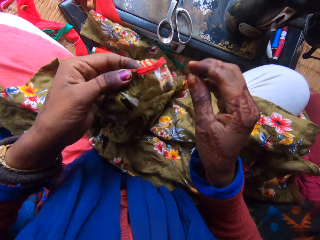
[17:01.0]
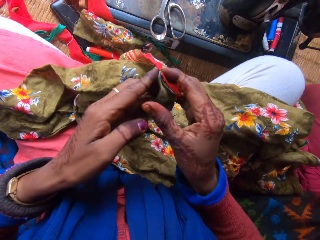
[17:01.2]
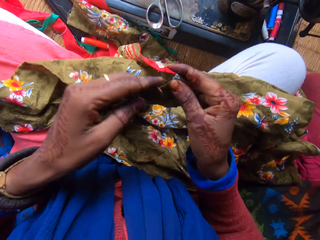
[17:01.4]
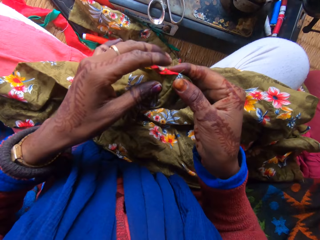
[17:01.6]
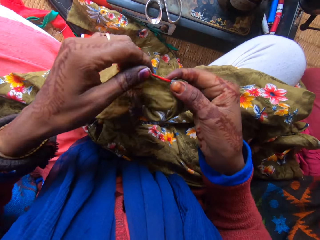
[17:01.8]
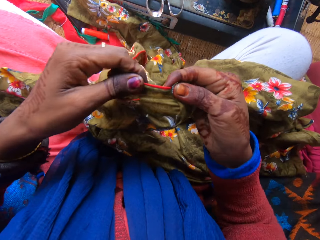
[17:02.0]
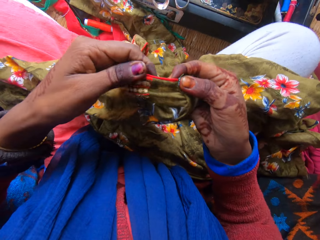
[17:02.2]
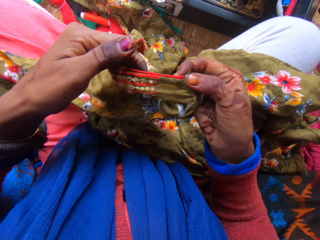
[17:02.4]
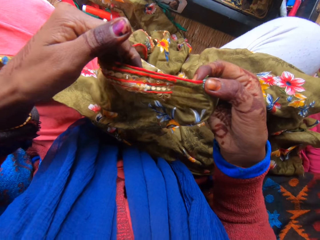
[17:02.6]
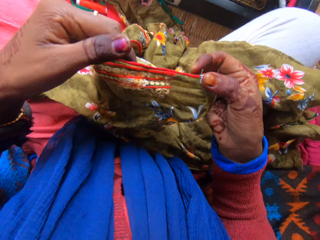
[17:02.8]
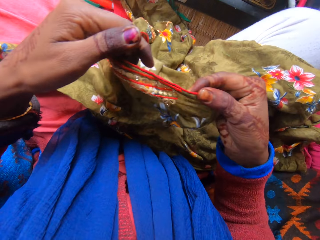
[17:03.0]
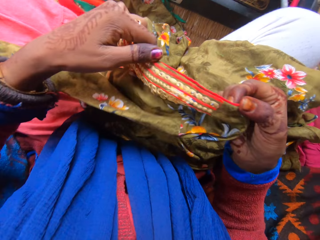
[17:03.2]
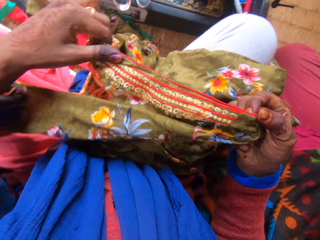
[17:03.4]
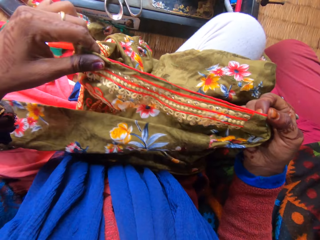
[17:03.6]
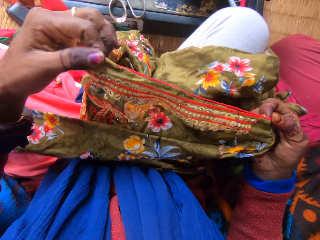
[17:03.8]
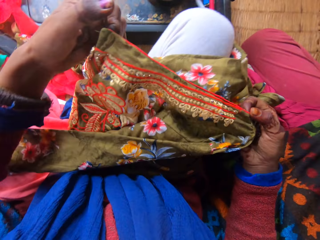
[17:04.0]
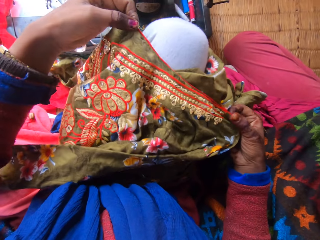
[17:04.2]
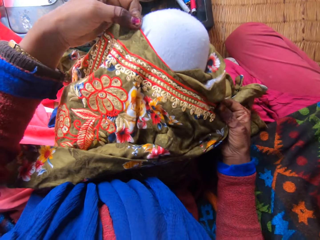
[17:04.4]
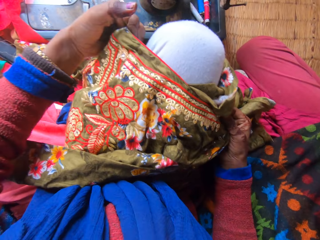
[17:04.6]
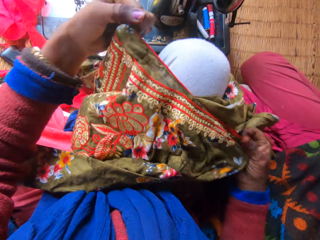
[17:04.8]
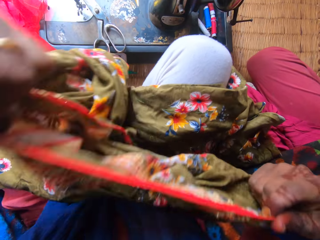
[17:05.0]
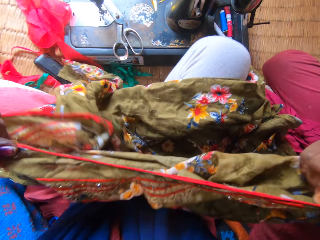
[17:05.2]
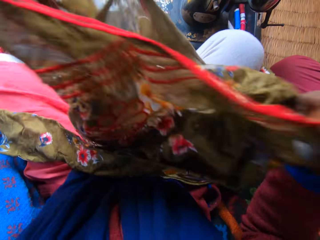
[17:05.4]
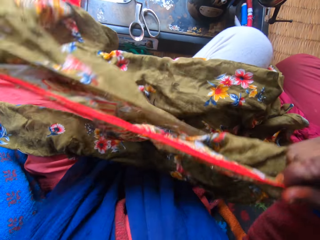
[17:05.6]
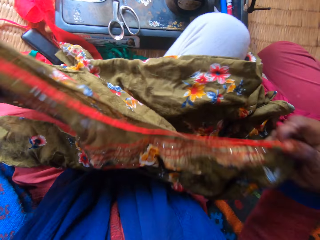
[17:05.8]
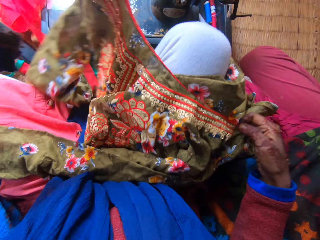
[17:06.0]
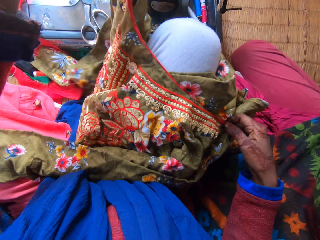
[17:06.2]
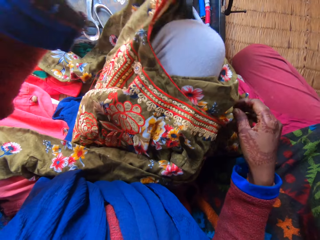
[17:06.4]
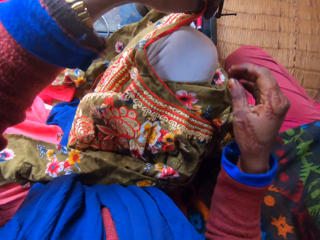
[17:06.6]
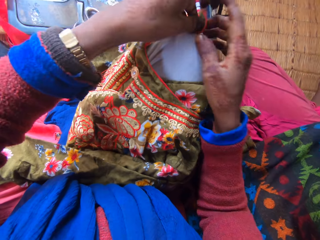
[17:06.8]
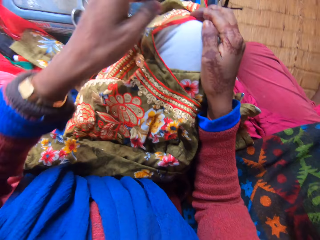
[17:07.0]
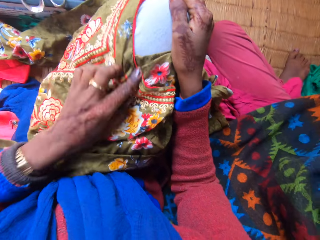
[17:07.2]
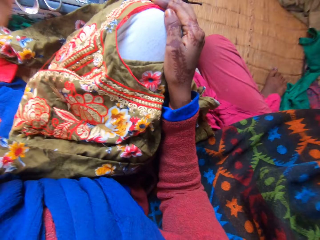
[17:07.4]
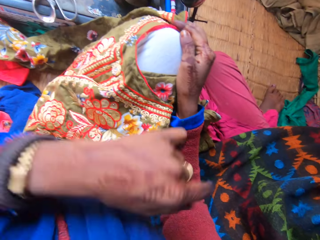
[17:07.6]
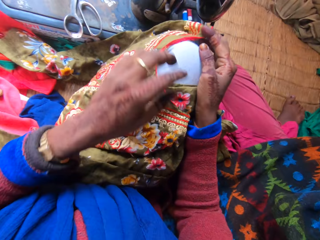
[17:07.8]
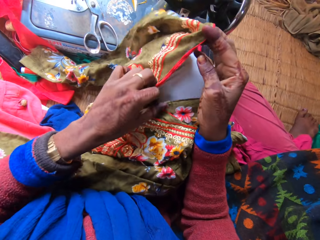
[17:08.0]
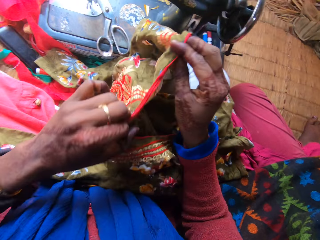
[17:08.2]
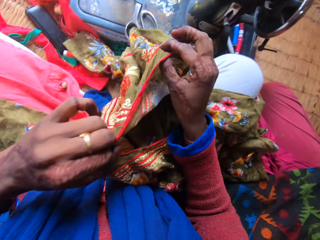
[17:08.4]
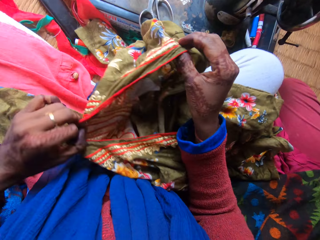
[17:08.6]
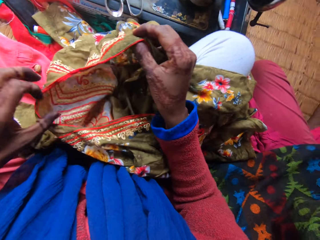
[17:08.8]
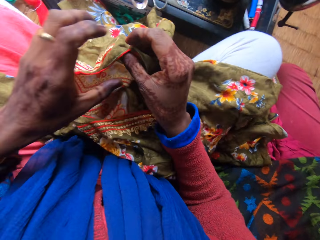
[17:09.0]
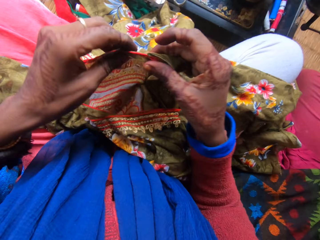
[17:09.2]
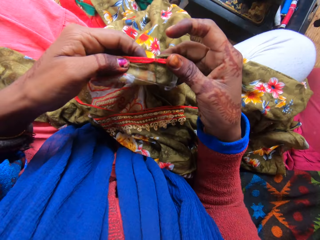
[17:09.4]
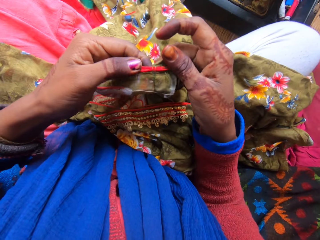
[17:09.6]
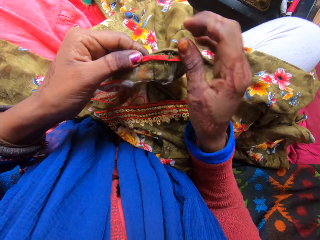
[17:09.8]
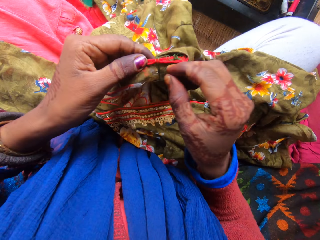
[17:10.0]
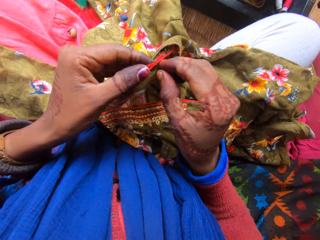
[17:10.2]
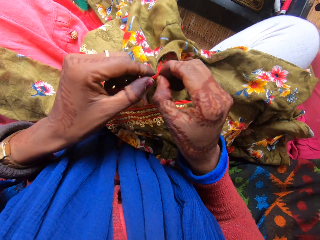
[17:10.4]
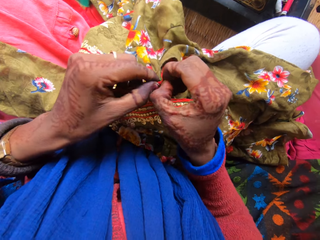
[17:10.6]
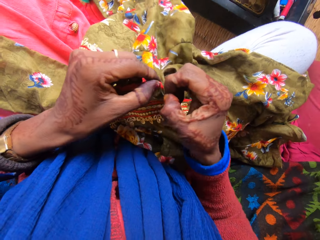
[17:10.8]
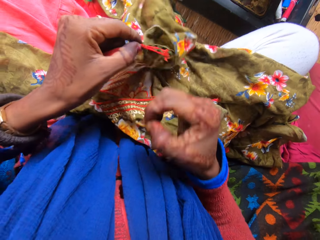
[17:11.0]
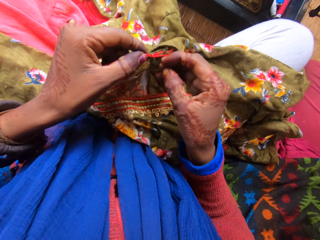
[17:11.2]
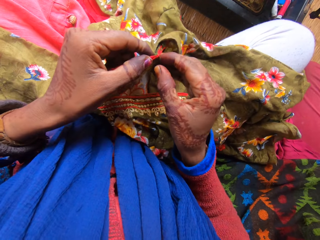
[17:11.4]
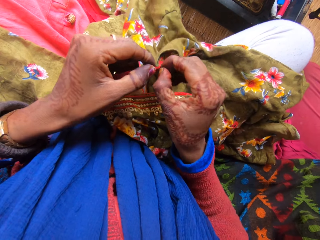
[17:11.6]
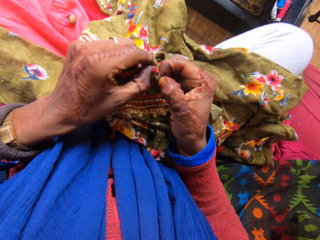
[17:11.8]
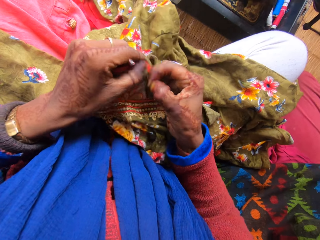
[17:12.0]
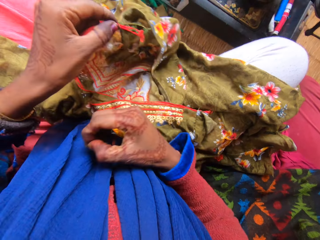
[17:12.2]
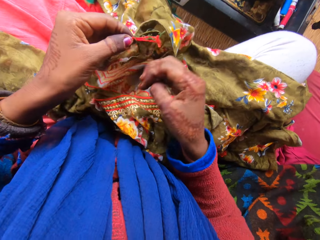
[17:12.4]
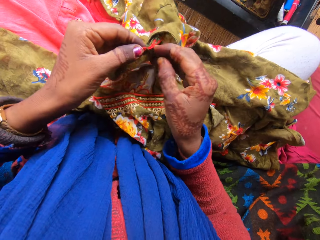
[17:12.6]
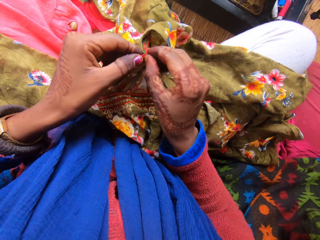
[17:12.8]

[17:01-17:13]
The camera wearer turns the cloth to the back with both hands. He straightens the material, puts down the material on his lap, and lifts the material. He puts down the material on his lap. He swings his hand and holds the material with both hands. He loosens the stitches. He removes the loose thread with his hand.

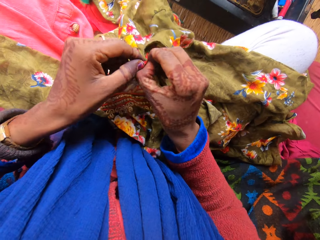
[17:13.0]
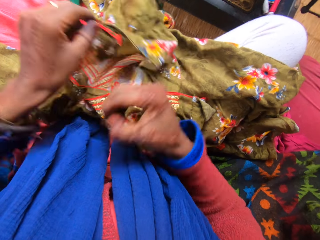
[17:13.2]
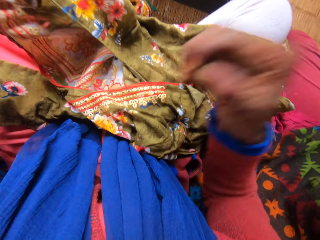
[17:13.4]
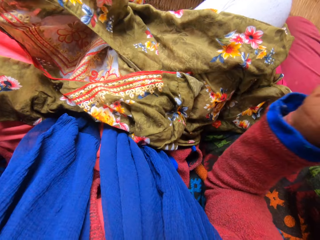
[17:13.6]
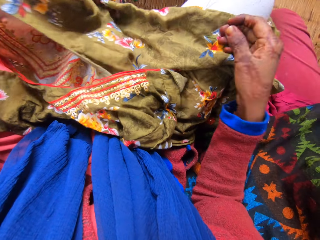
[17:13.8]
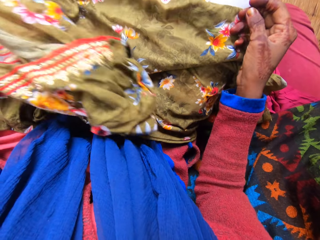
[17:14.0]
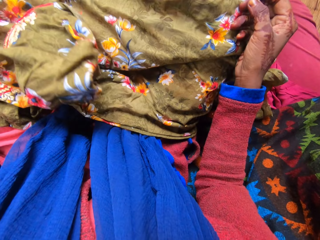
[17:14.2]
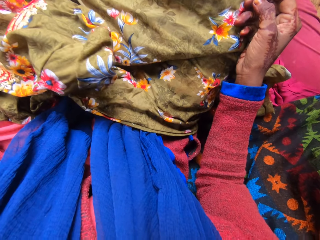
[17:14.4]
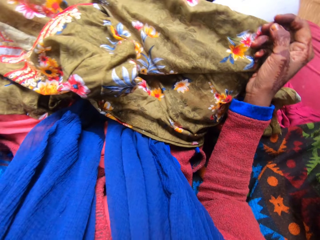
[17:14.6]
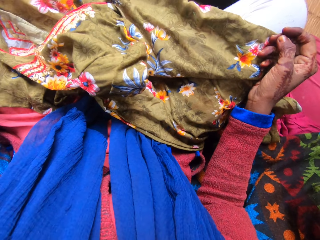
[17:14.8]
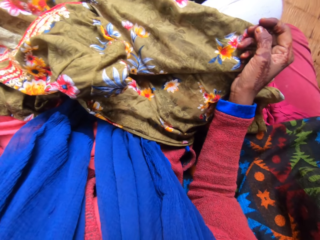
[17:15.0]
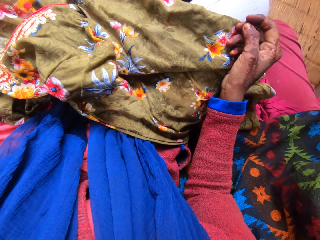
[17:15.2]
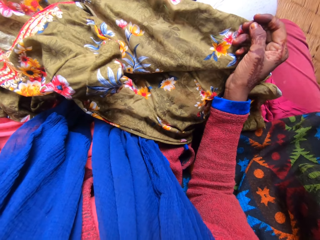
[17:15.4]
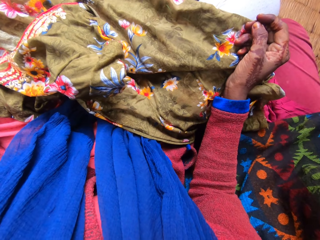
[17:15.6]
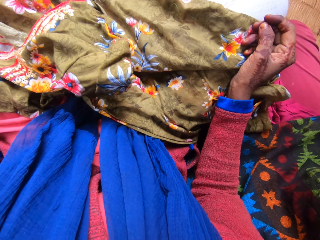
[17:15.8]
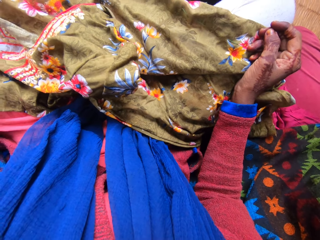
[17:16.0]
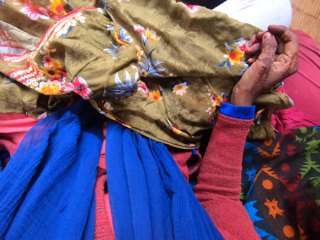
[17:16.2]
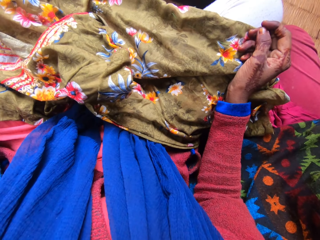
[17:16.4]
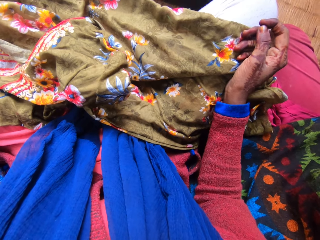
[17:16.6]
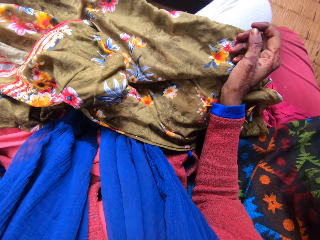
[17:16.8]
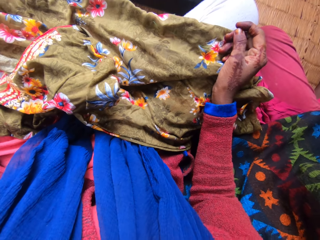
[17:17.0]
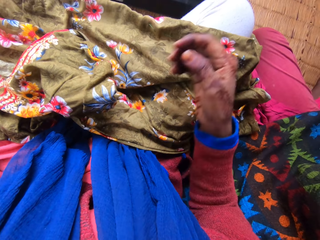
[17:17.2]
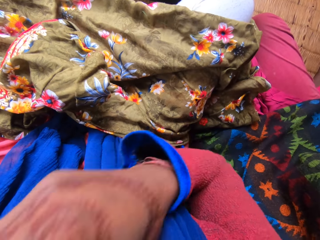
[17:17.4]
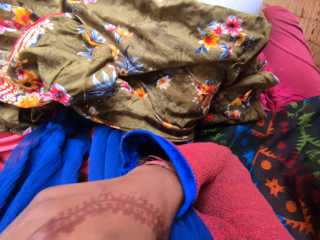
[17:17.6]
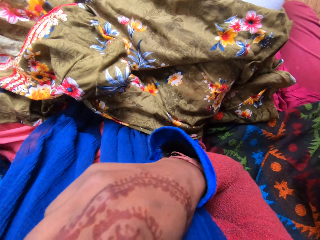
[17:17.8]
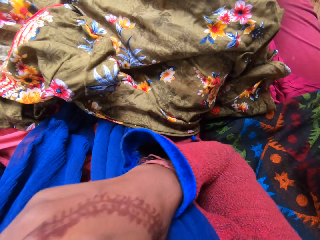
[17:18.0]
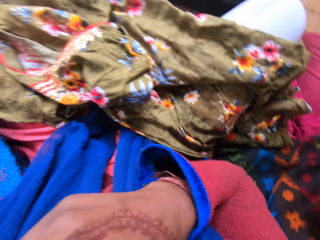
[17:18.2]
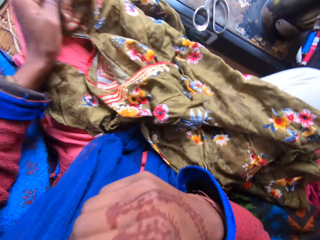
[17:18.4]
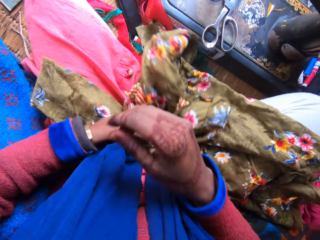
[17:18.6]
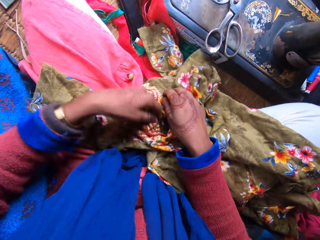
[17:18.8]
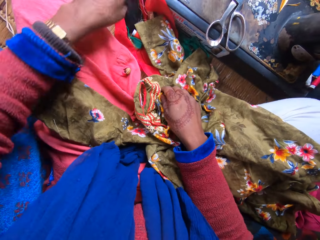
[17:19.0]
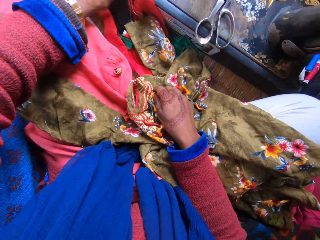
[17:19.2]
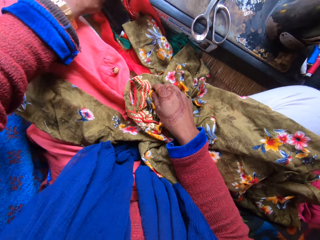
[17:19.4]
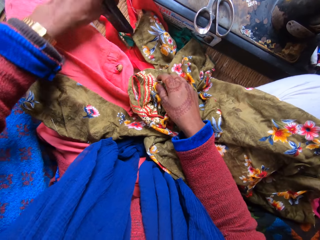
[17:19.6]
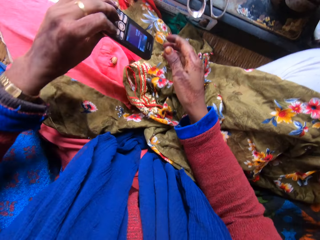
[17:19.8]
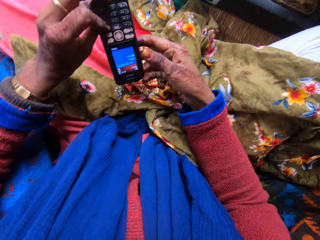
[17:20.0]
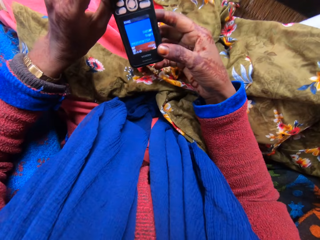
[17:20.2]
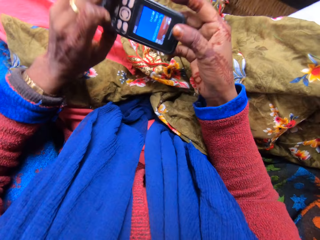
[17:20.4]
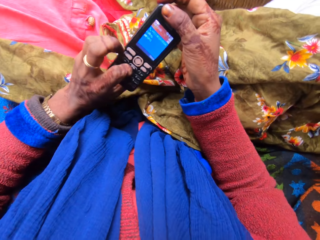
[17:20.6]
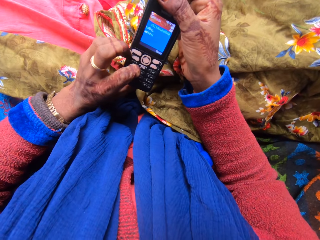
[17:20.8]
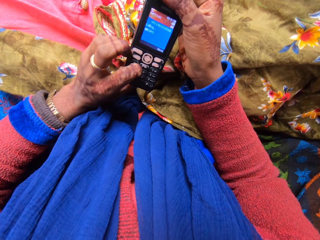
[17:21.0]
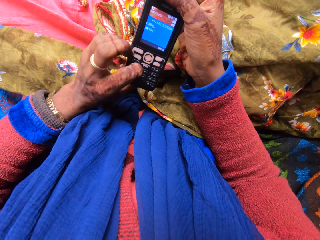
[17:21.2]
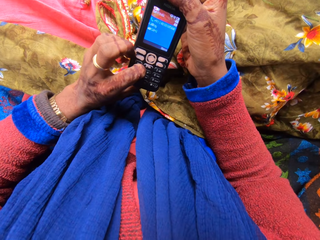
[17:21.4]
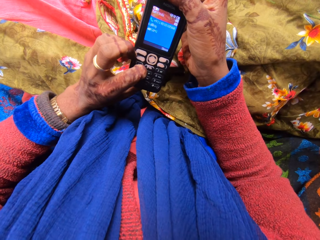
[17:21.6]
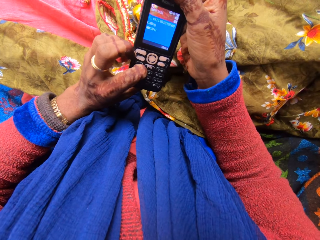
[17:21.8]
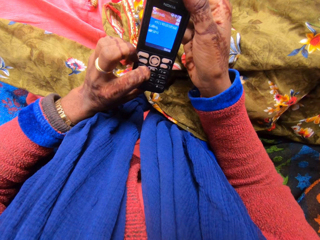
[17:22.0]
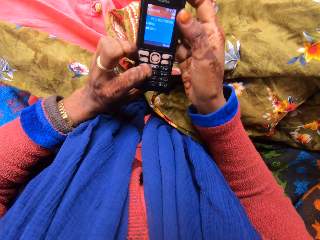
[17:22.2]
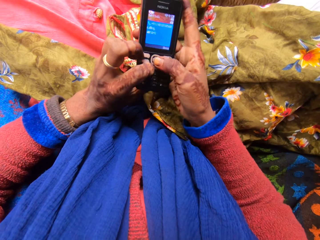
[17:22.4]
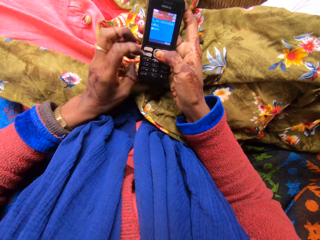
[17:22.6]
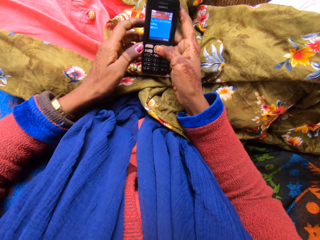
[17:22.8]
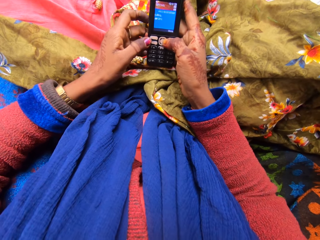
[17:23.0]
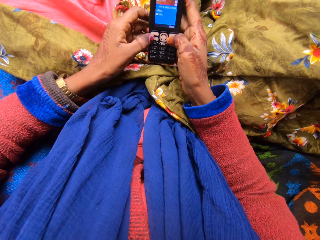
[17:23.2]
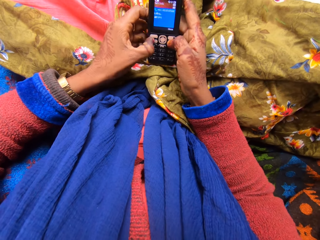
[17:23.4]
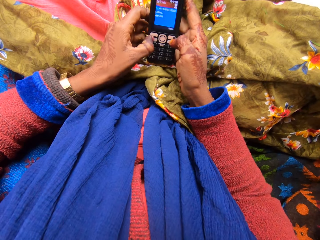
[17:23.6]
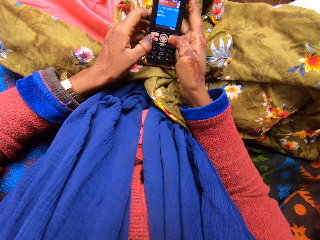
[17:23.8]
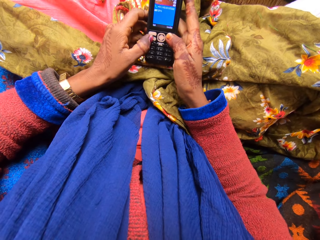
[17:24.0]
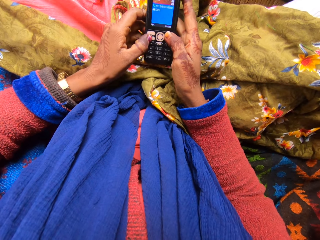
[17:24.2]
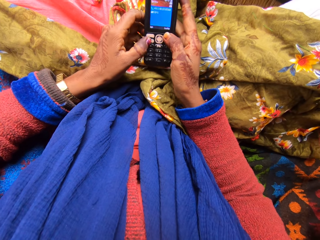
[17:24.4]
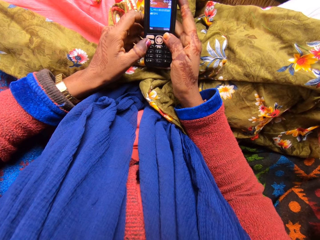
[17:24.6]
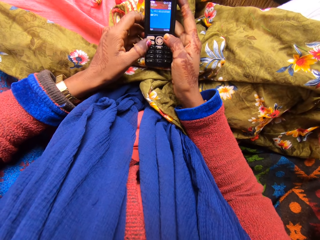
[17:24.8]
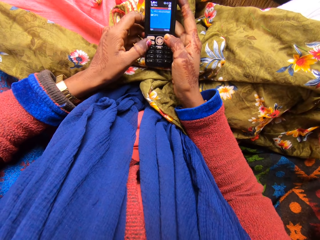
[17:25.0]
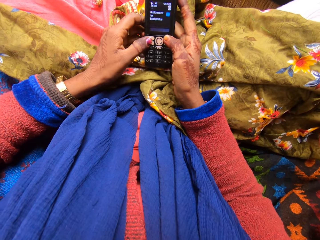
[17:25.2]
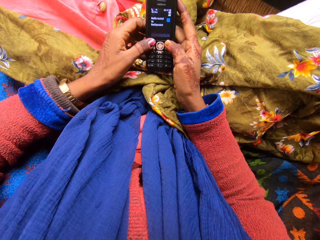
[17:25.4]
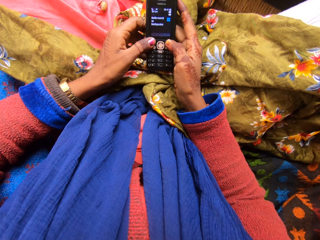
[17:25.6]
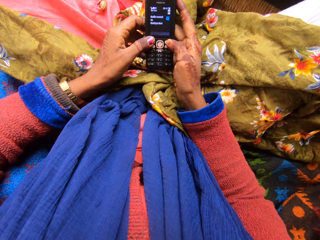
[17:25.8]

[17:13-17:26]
The camera wearer throws away the loose thread. They look at the material, lift his hand, and hold down the material with the other hand. They pick up the phone from the floor with her left hand. They turn the phone with both hands. They hold the phone with both hands. They operate the phone with both hands. They dial the phone.
